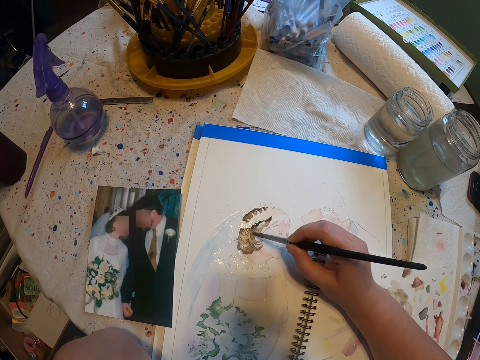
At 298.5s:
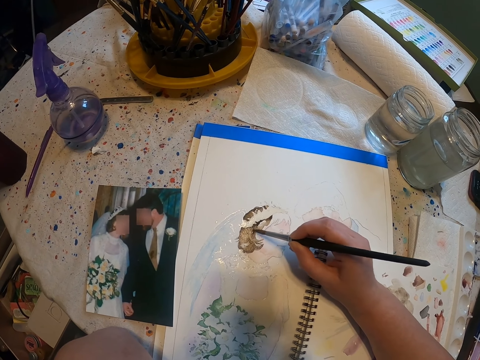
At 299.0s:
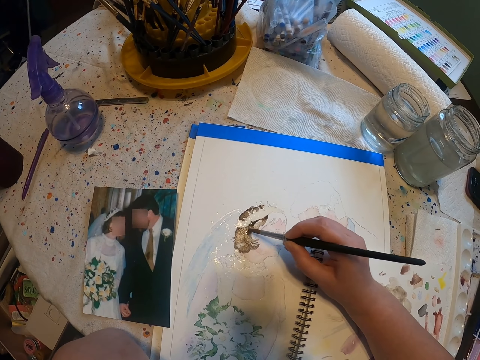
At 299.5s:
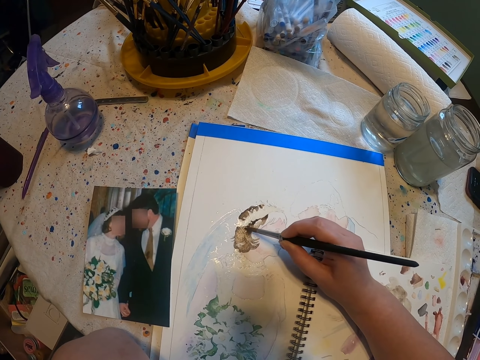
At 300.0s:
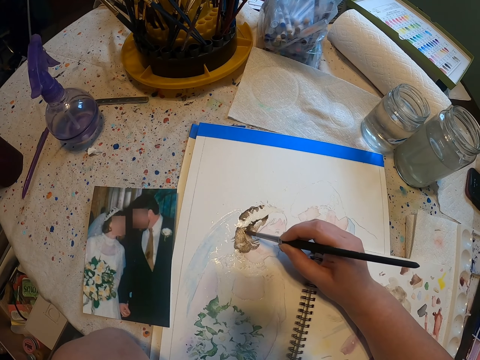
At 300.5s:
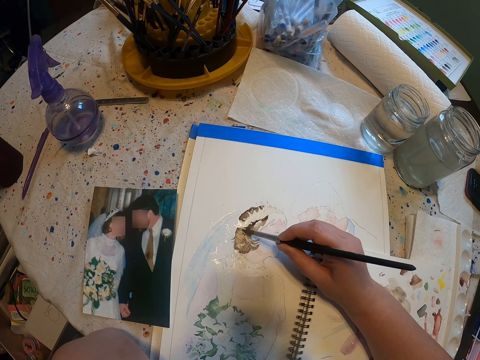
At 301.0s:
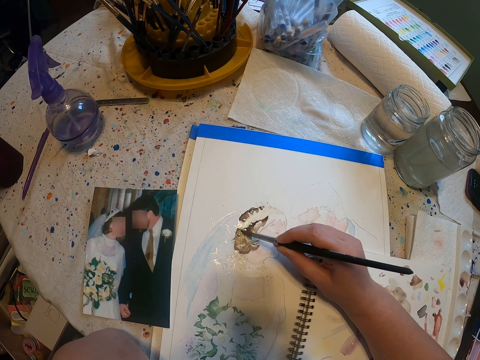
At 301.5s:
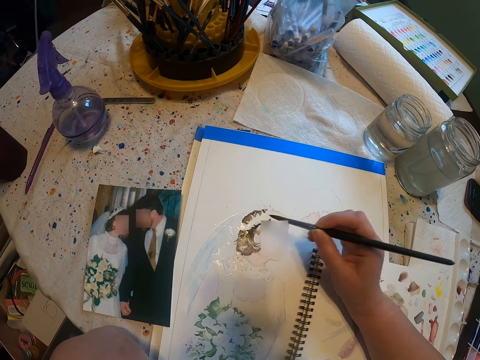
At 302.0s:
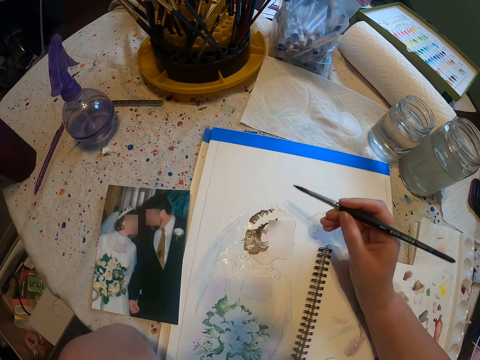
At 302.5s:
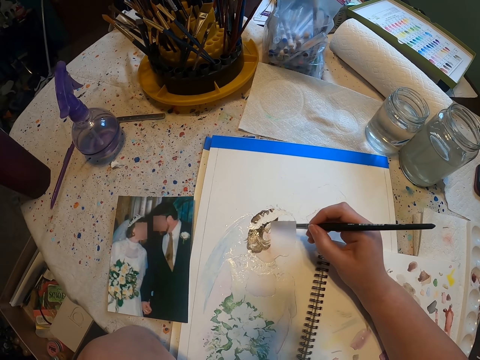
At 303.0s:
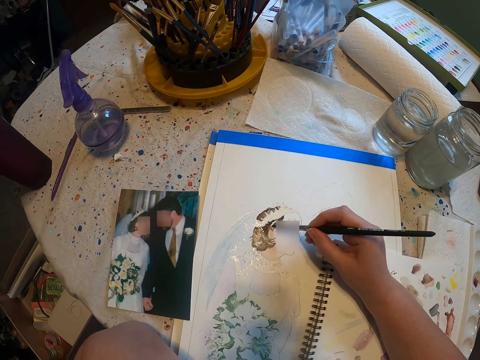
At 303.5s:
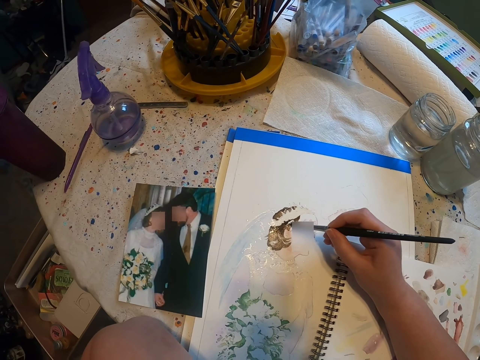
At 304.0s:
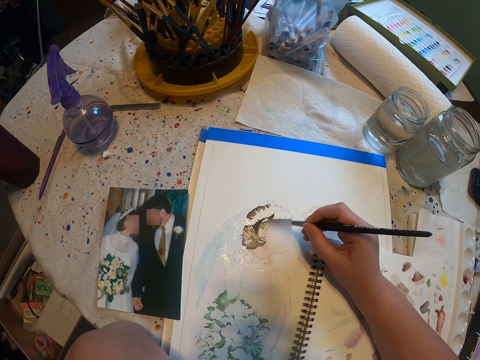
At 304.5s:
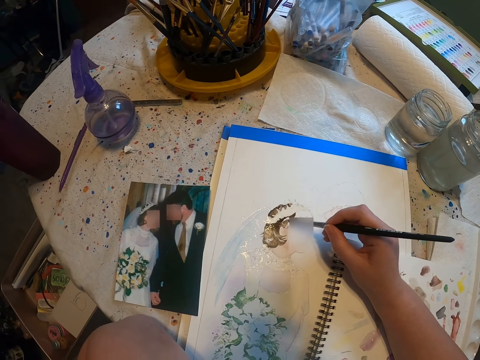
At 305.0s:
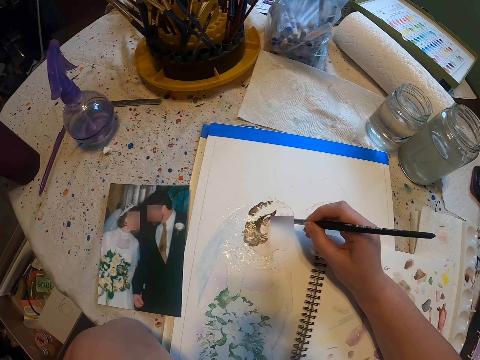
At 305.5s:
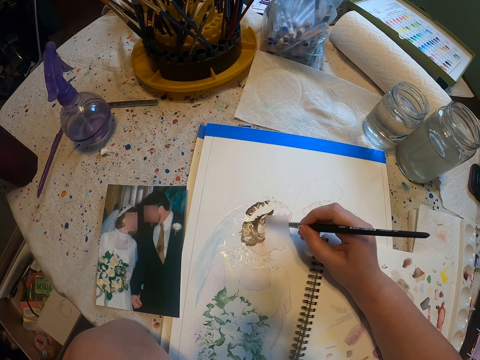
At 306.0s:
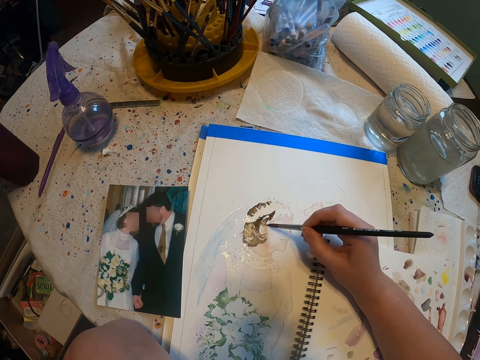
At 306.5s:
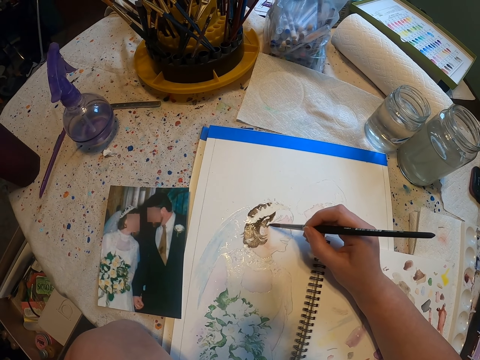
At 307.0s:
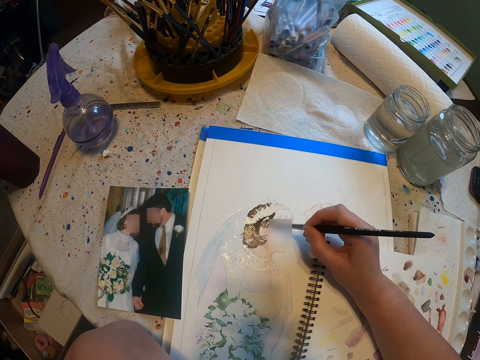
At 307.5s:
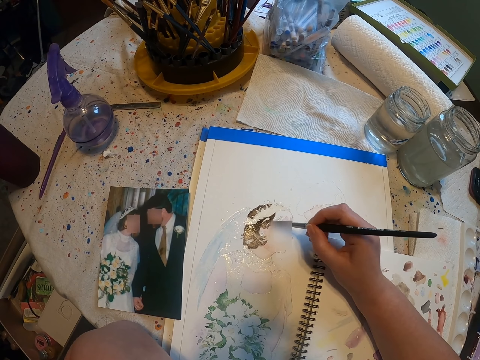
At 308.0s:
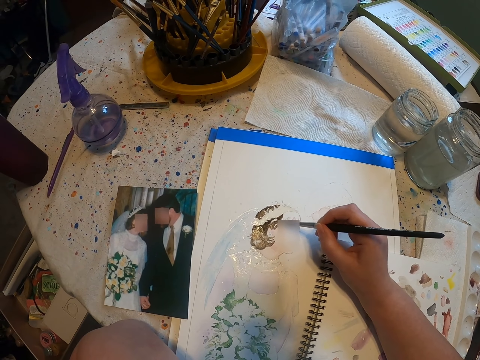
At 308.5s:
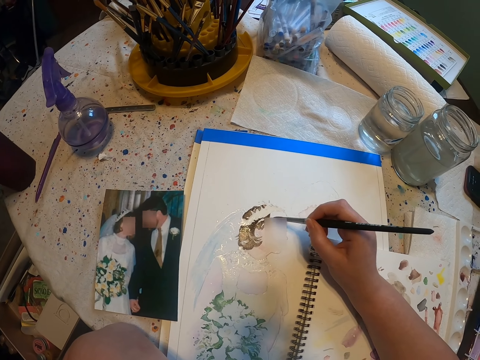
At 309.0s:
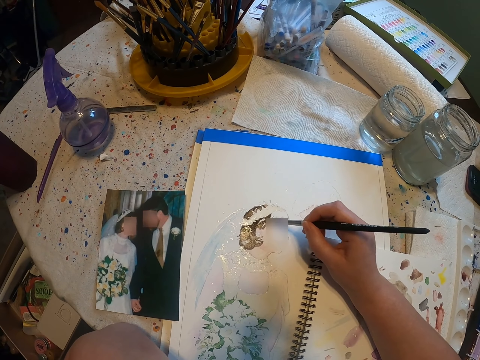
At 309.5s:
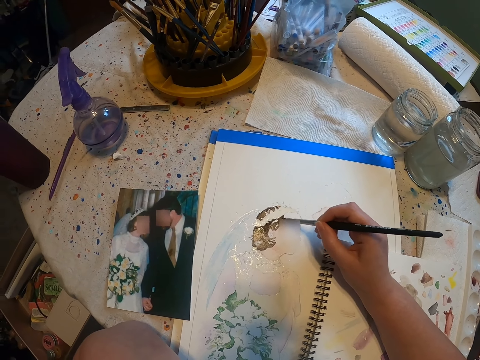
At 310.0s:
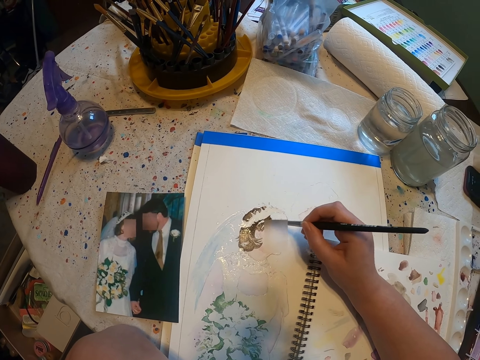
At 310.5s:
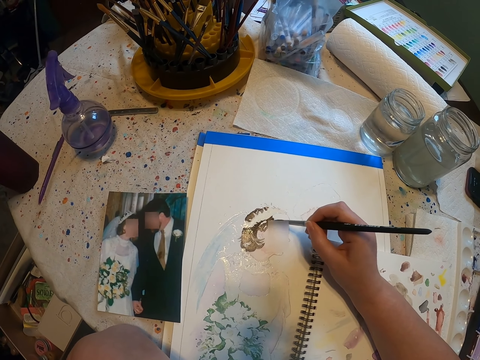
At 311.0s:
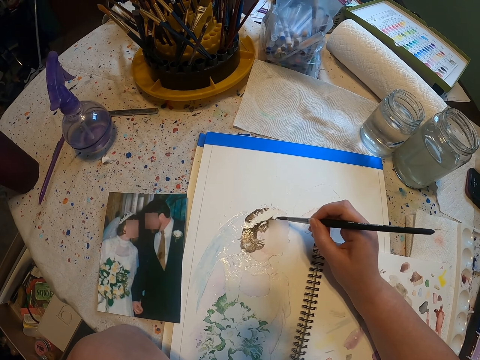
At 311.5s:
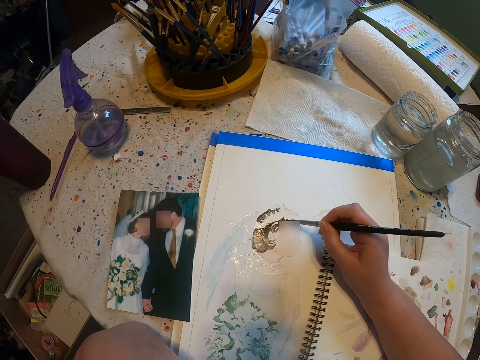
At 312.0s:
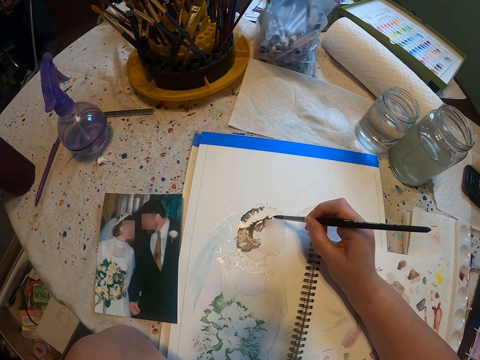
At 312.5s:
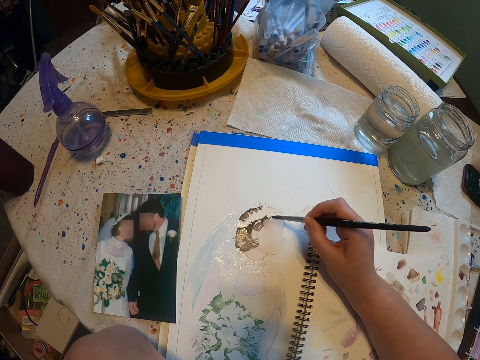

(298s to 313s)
The camera wearer adjusts a paint brush on her hands. She paints a craft paper with the paint brush.

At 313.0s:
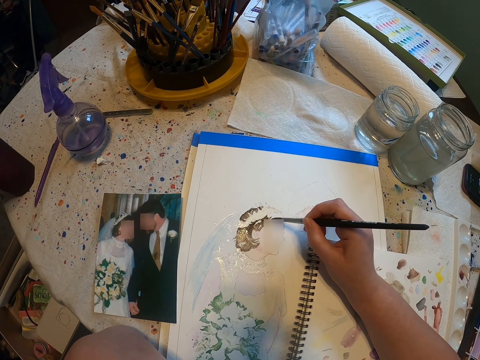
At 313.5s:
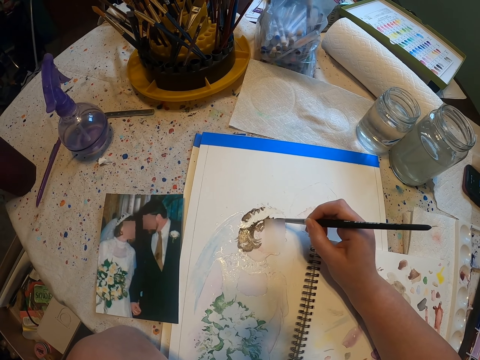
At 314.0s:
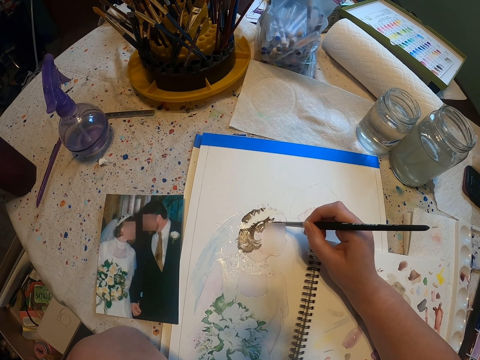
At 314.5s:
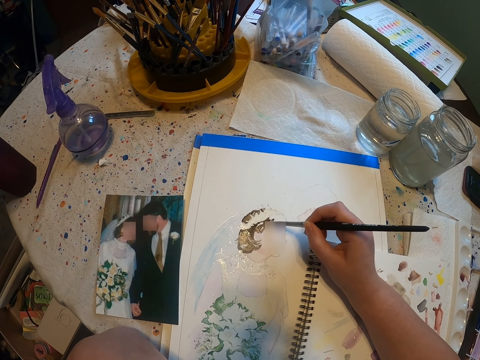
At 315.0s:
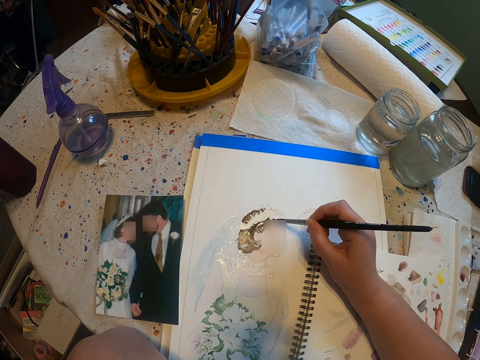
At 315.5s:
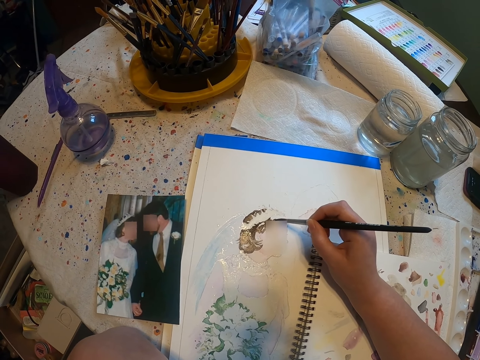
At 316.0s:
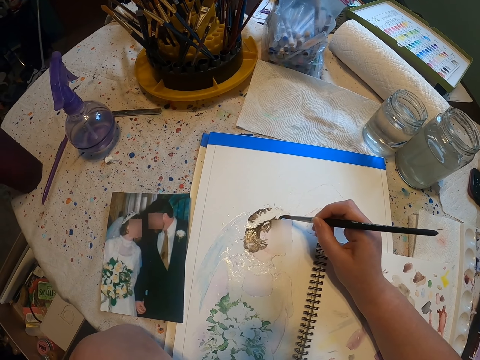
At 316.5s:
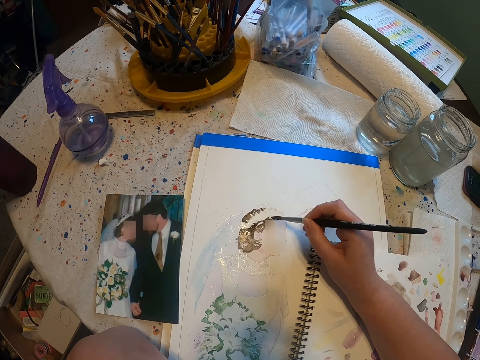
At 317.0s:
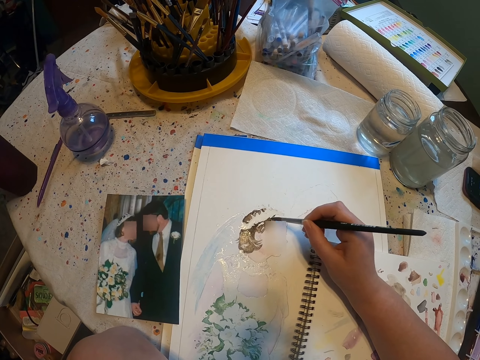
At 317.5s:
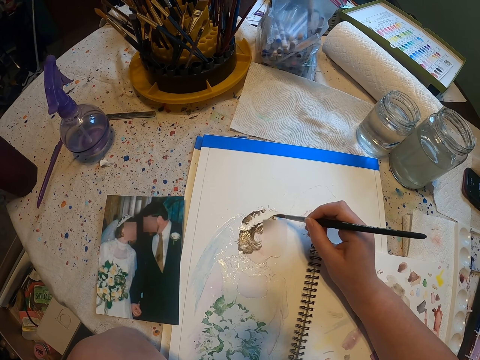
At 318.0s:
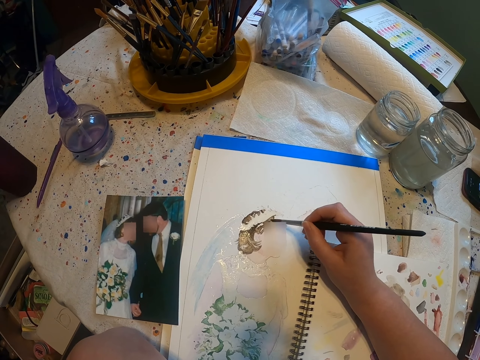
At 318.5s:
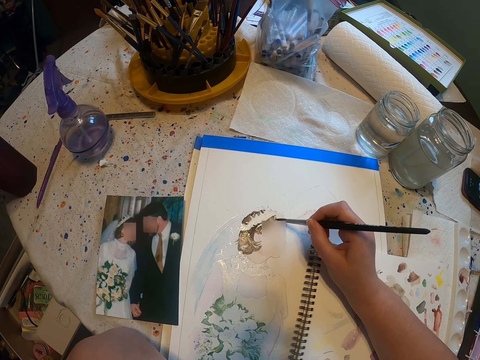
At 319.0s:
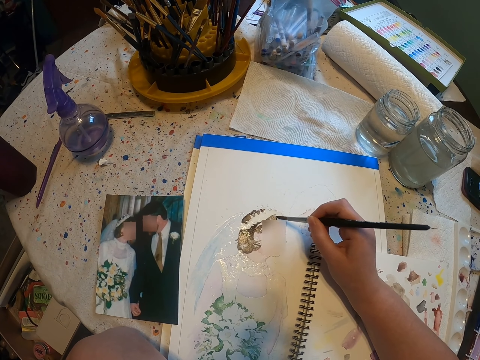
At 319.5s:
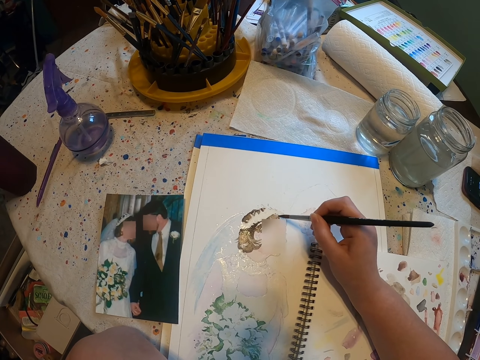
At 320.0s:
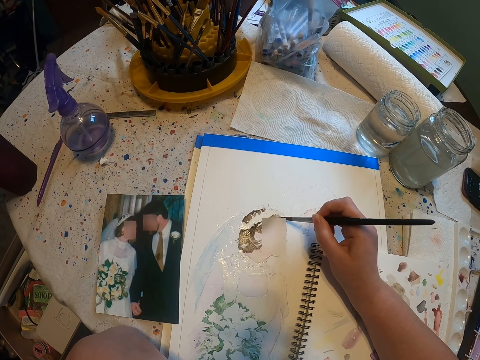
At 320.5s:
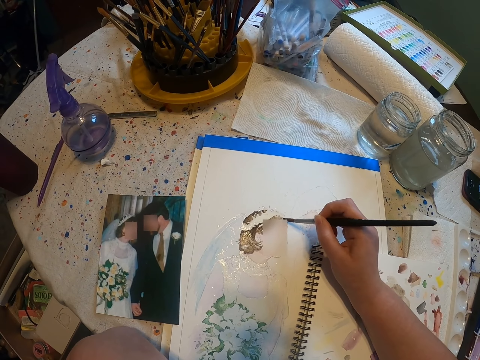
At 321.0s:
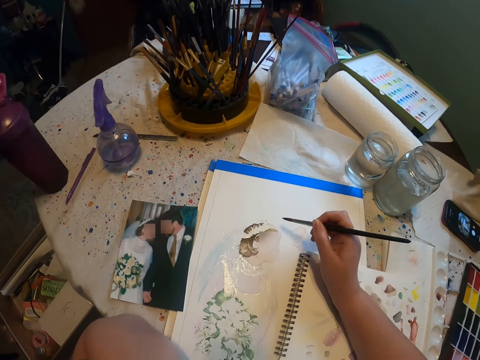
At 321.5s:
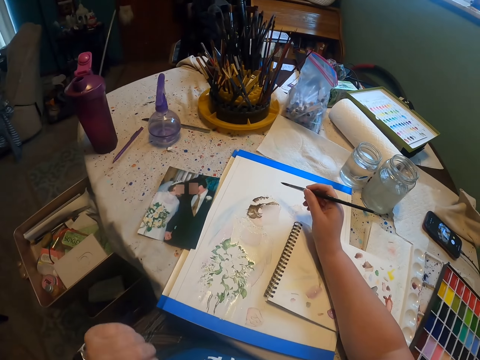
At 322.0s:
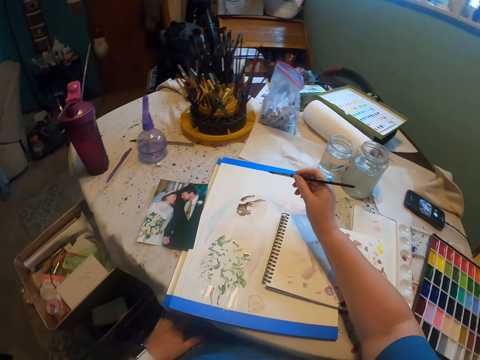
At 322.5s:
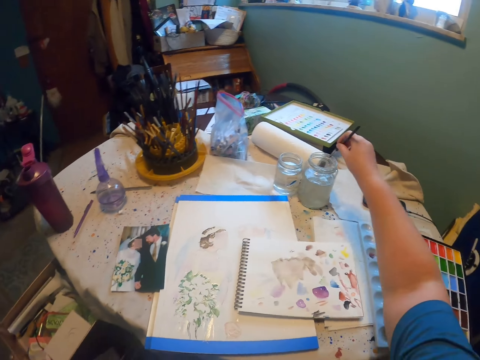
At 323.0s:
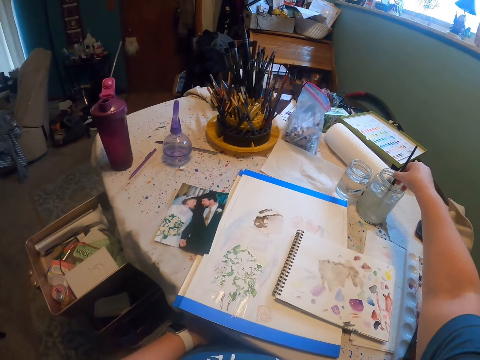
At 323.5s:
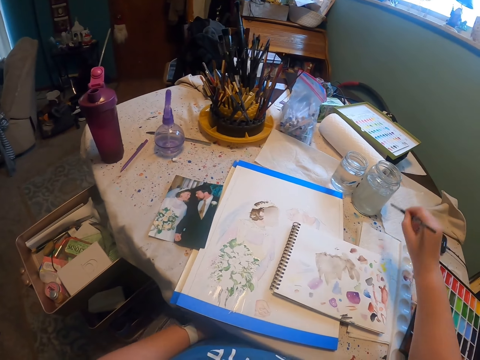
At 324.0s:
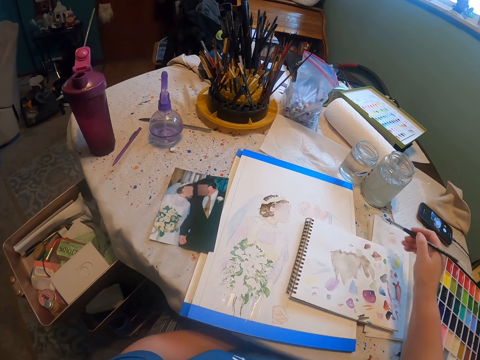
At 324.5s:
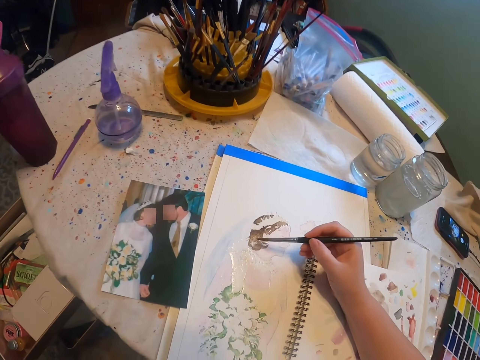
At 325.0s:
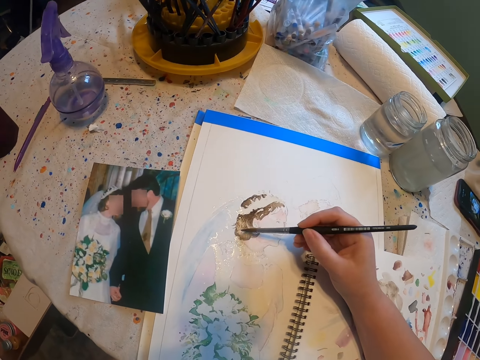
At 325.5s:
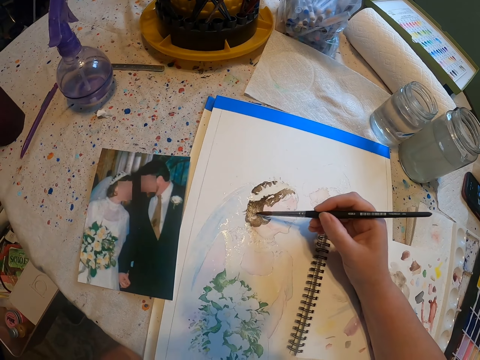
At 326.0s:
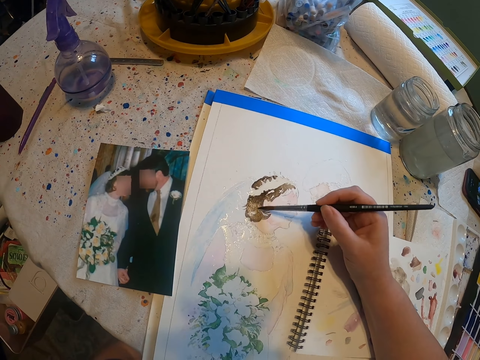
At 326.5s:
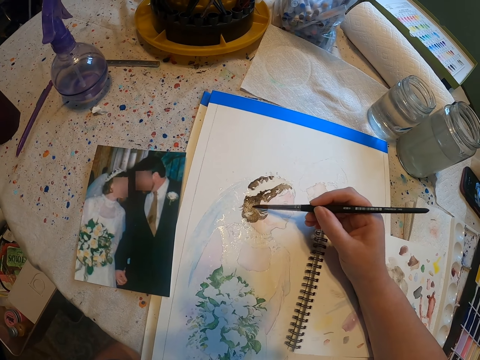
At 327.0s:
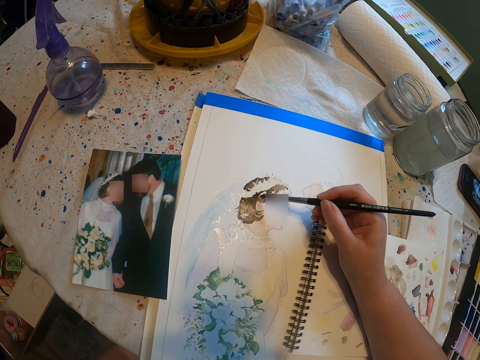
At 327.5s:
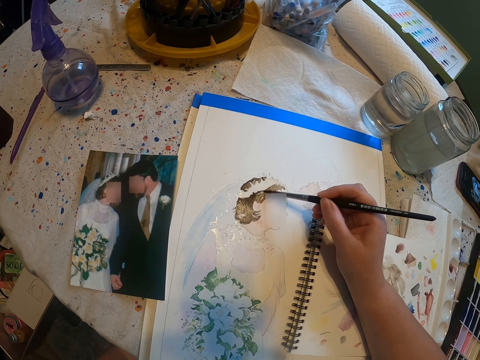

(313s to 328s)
The camera wearer looks around a room. They rinse a paint brush in a tin. They paint a craft paper with the paint brush.
